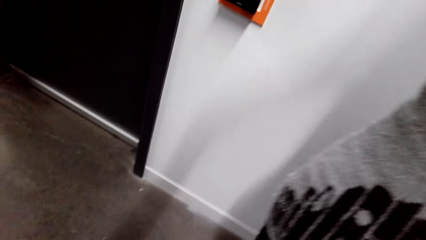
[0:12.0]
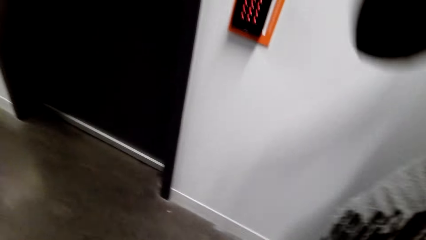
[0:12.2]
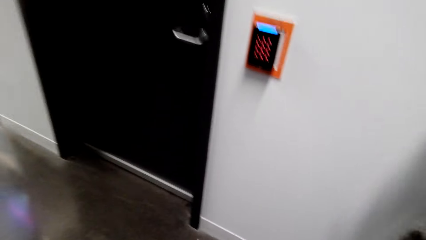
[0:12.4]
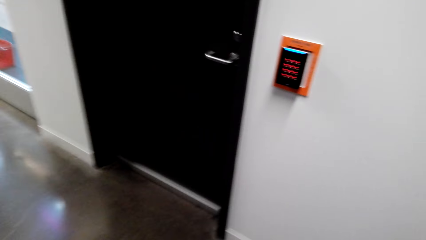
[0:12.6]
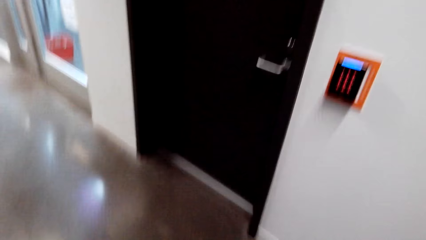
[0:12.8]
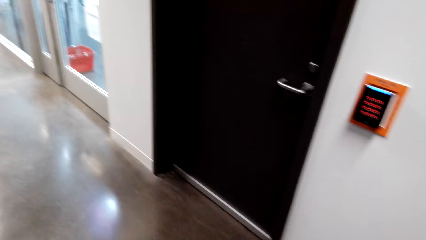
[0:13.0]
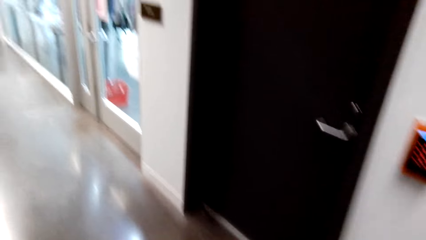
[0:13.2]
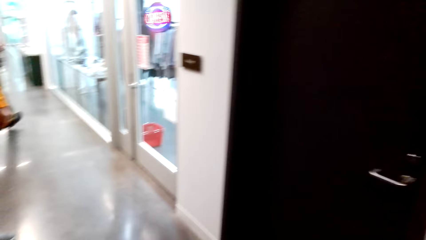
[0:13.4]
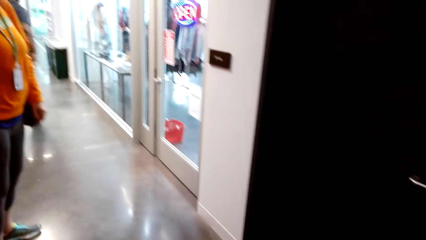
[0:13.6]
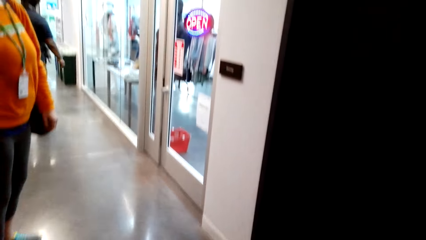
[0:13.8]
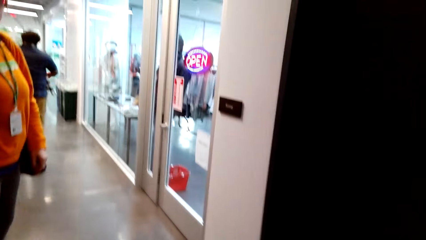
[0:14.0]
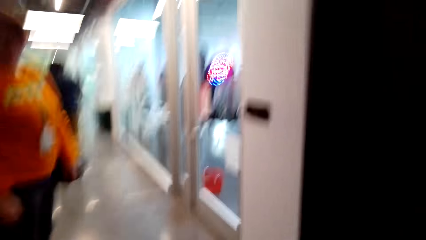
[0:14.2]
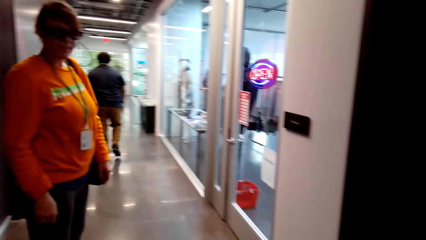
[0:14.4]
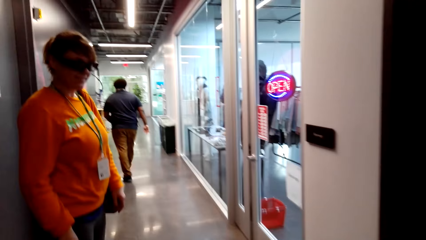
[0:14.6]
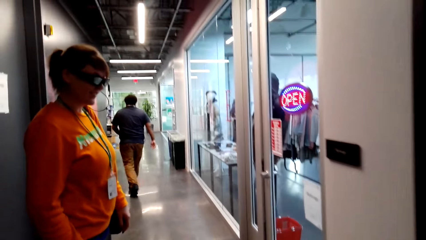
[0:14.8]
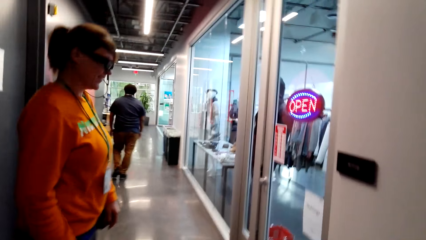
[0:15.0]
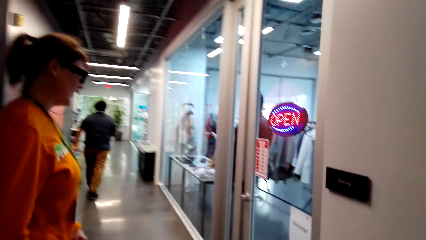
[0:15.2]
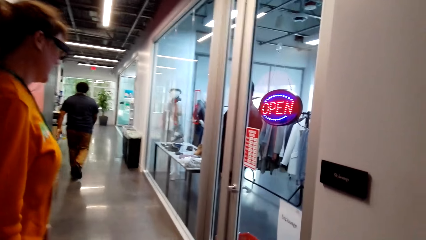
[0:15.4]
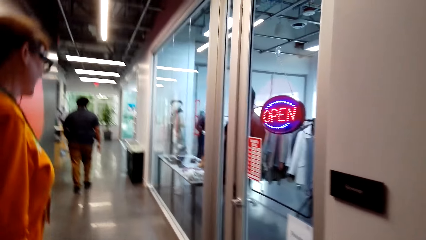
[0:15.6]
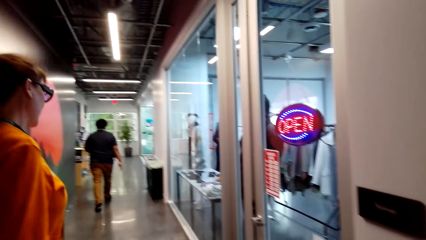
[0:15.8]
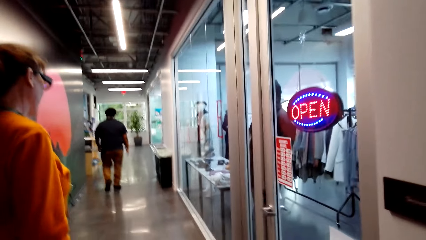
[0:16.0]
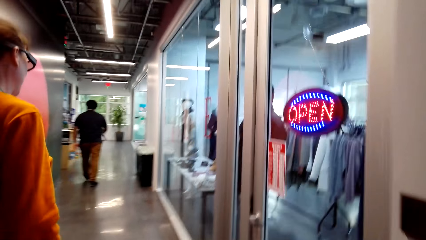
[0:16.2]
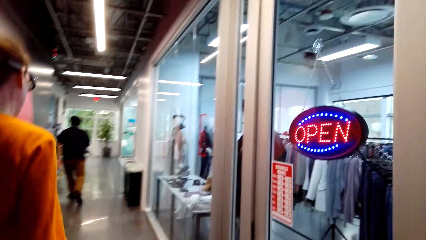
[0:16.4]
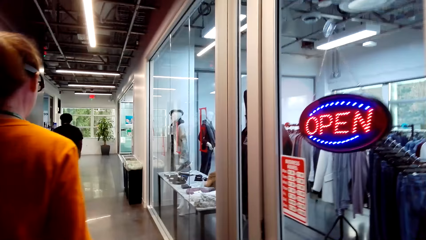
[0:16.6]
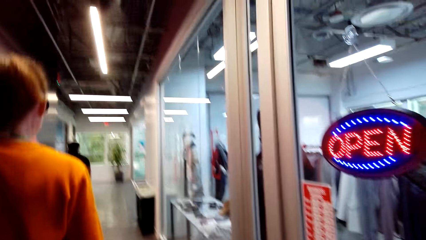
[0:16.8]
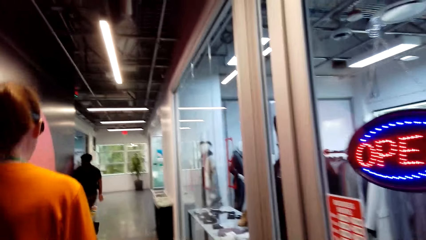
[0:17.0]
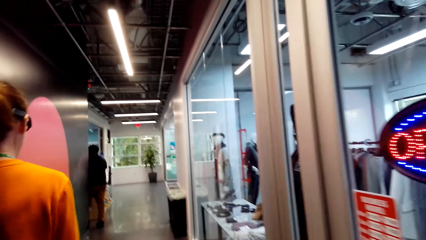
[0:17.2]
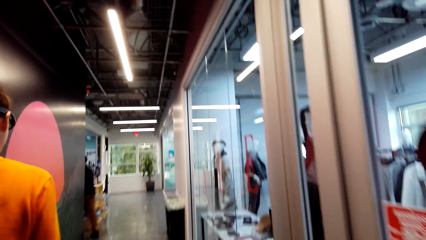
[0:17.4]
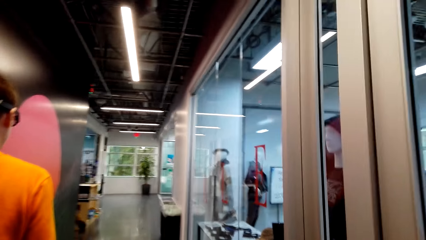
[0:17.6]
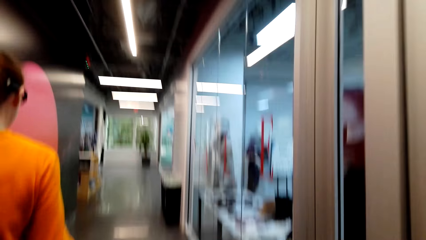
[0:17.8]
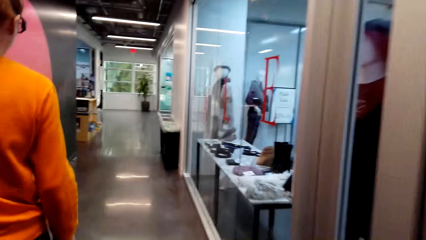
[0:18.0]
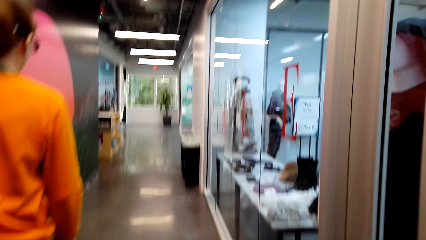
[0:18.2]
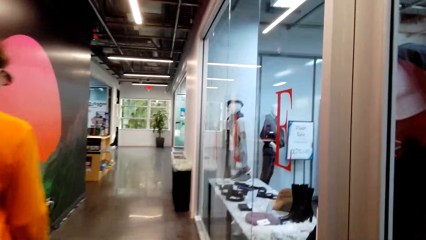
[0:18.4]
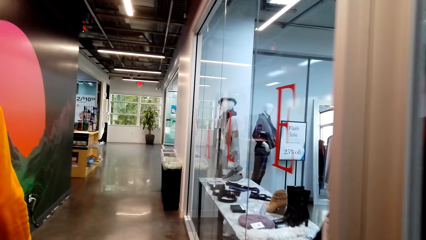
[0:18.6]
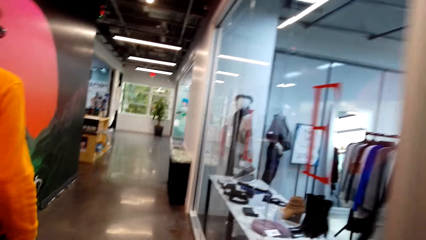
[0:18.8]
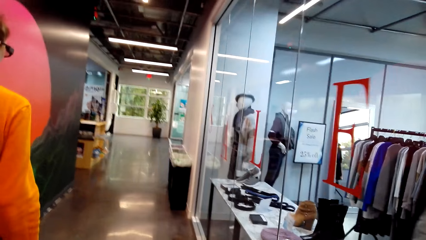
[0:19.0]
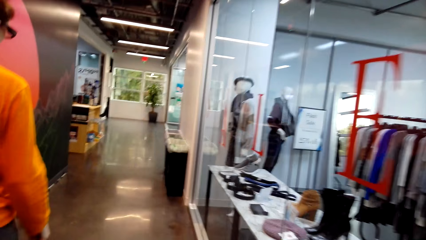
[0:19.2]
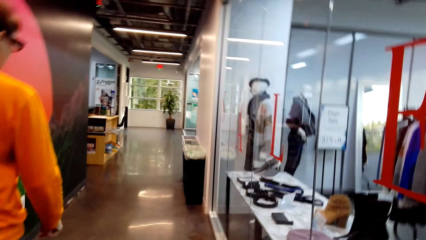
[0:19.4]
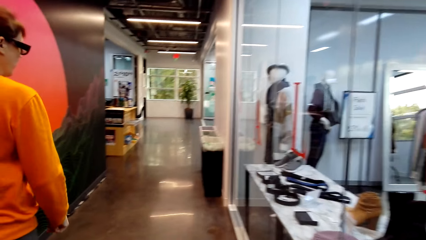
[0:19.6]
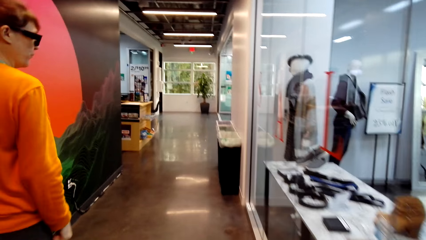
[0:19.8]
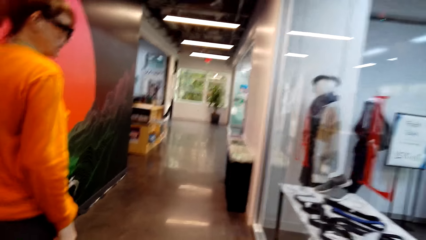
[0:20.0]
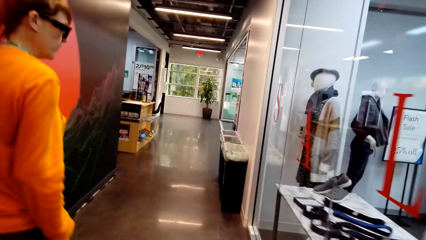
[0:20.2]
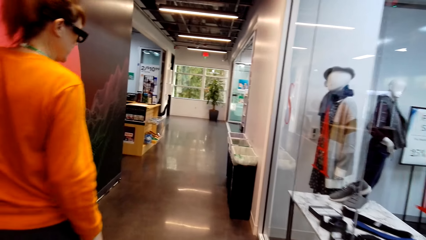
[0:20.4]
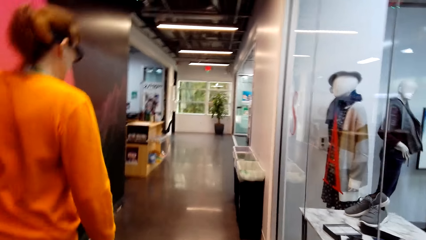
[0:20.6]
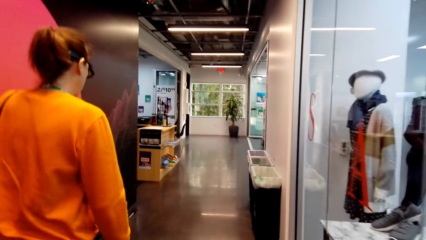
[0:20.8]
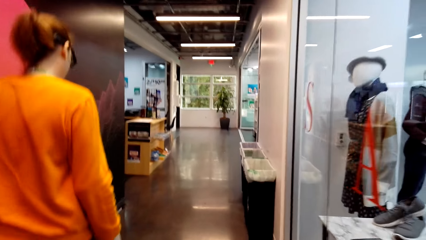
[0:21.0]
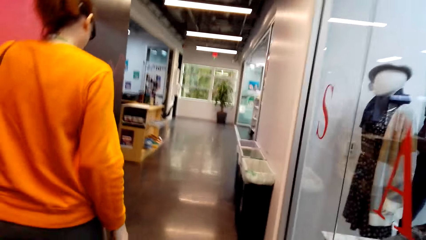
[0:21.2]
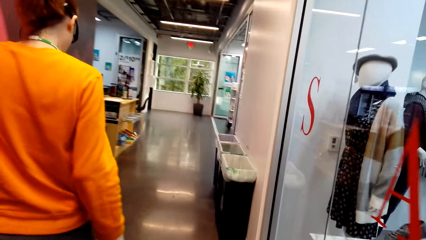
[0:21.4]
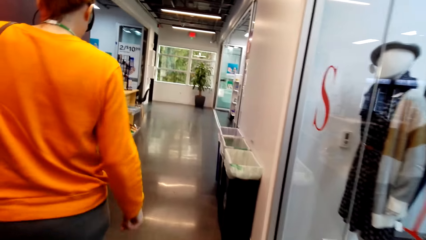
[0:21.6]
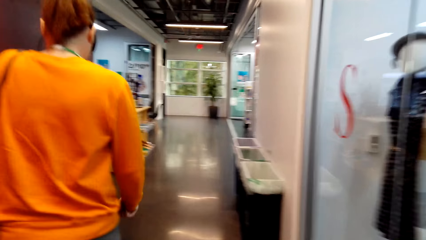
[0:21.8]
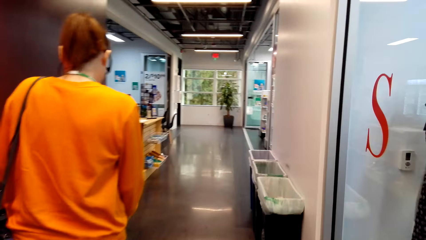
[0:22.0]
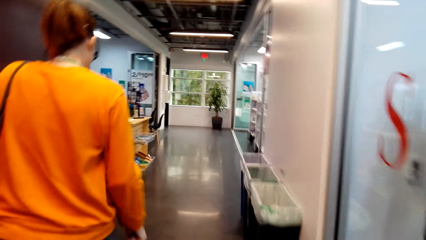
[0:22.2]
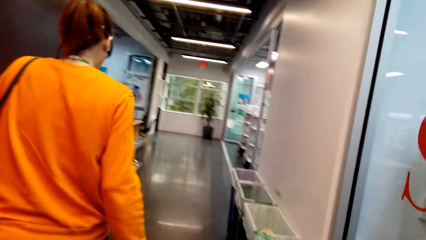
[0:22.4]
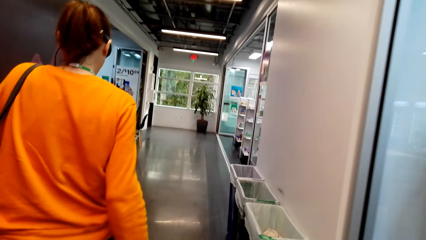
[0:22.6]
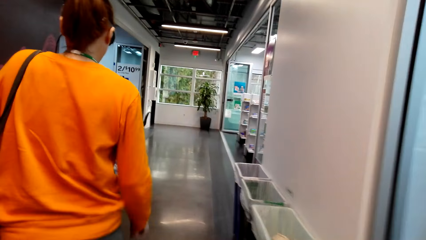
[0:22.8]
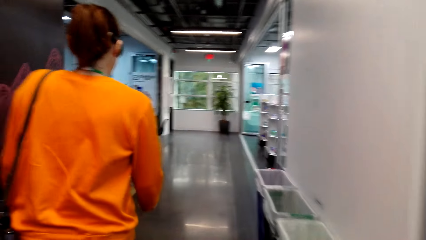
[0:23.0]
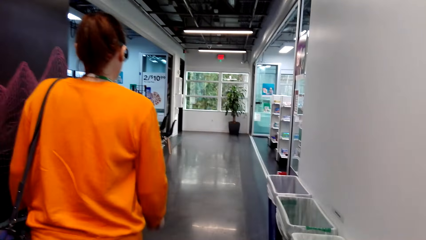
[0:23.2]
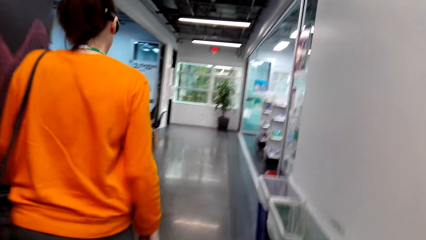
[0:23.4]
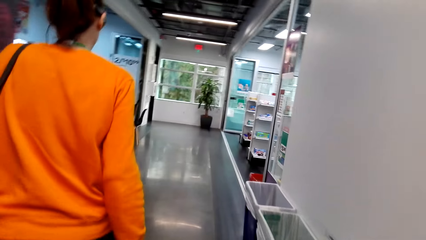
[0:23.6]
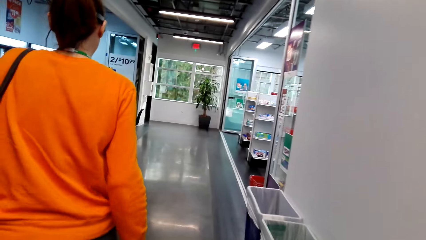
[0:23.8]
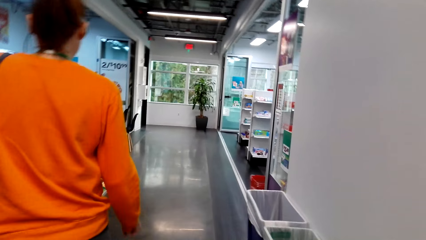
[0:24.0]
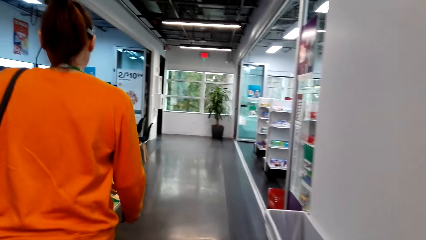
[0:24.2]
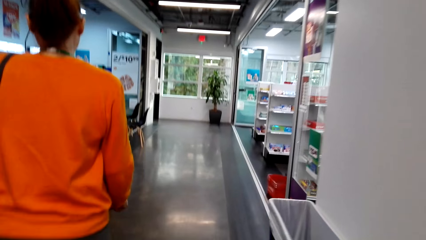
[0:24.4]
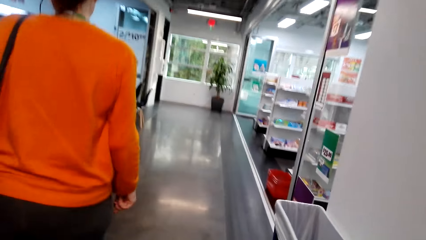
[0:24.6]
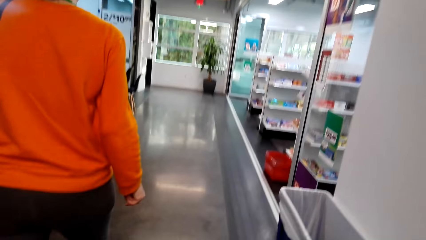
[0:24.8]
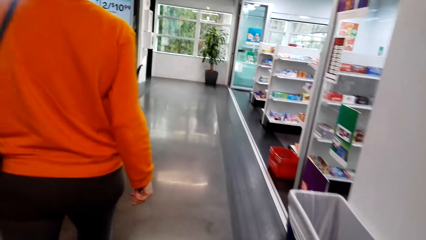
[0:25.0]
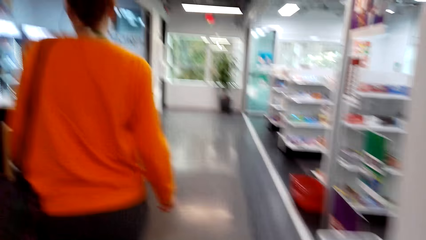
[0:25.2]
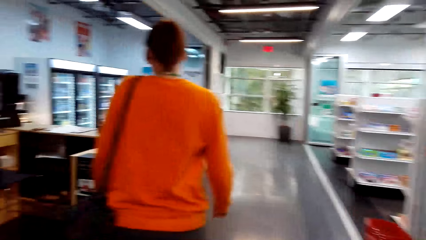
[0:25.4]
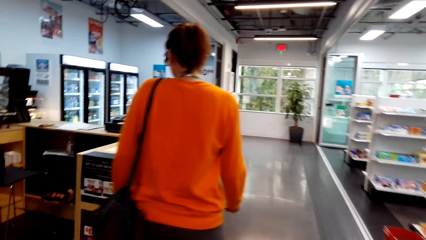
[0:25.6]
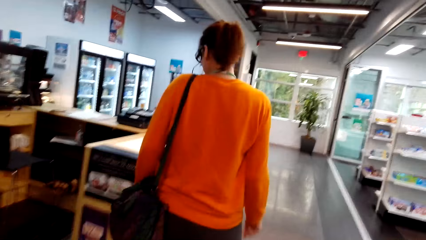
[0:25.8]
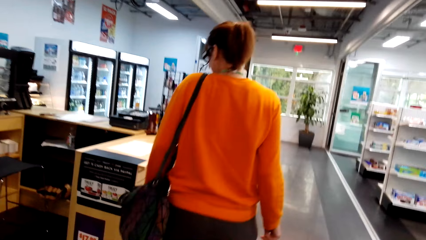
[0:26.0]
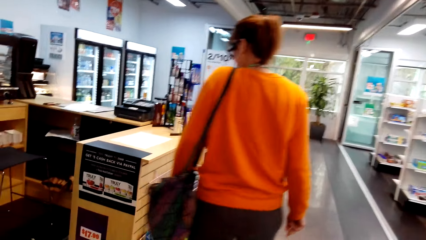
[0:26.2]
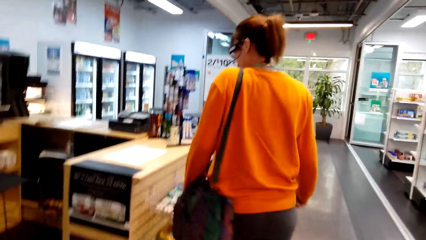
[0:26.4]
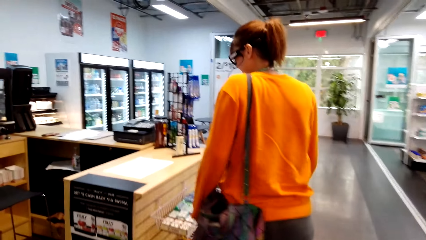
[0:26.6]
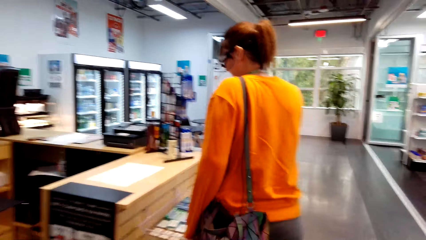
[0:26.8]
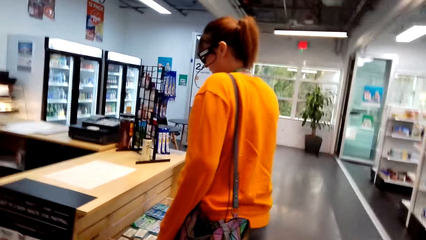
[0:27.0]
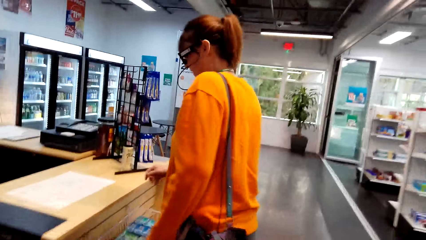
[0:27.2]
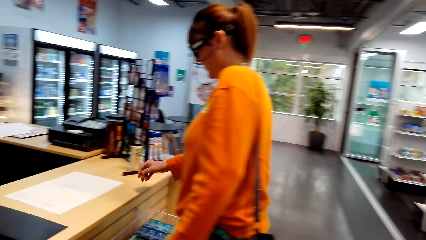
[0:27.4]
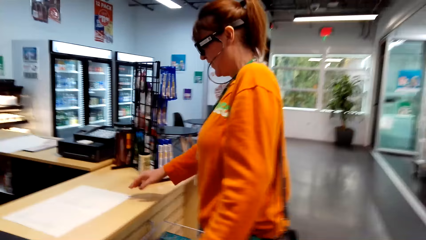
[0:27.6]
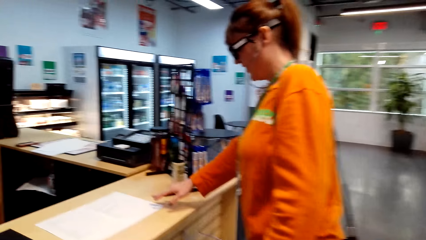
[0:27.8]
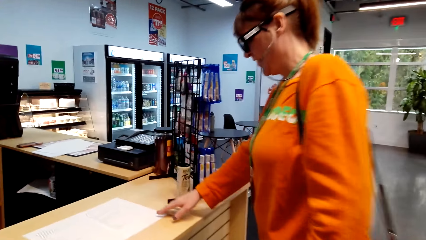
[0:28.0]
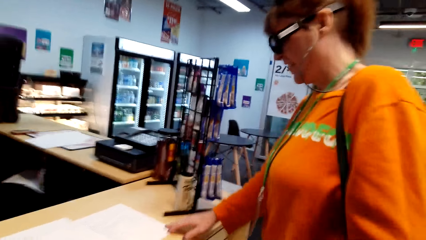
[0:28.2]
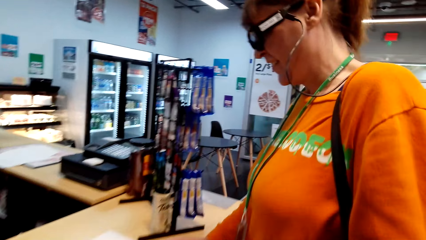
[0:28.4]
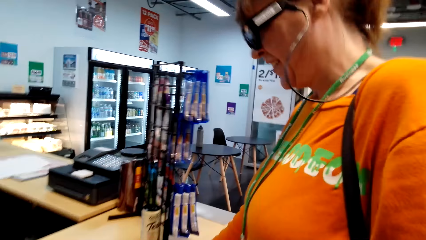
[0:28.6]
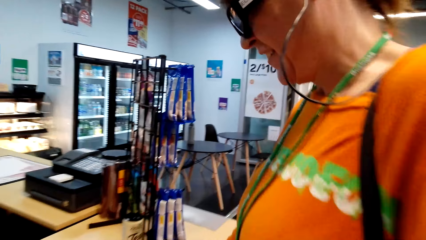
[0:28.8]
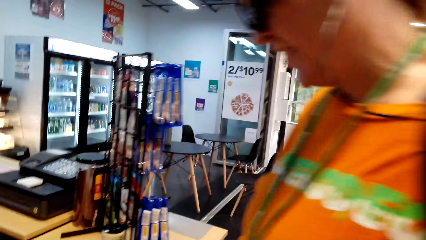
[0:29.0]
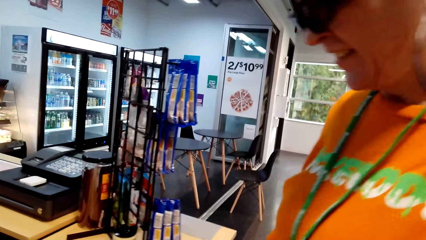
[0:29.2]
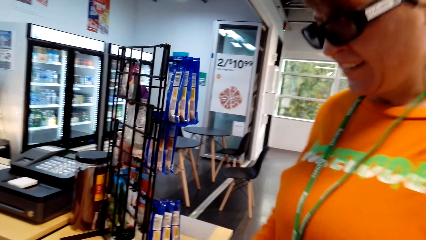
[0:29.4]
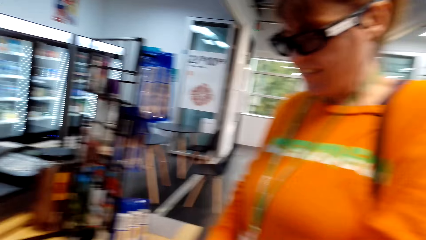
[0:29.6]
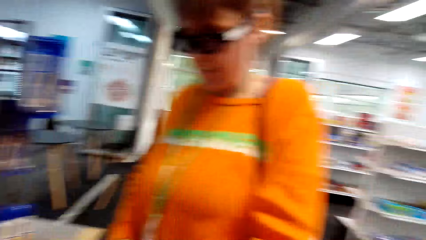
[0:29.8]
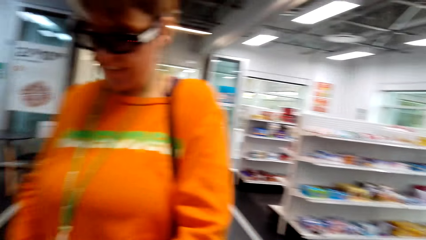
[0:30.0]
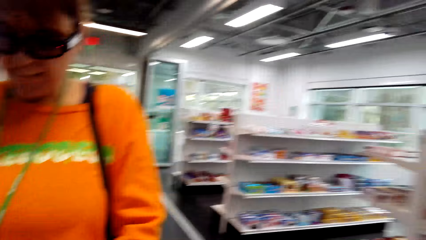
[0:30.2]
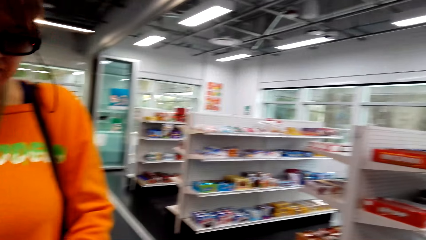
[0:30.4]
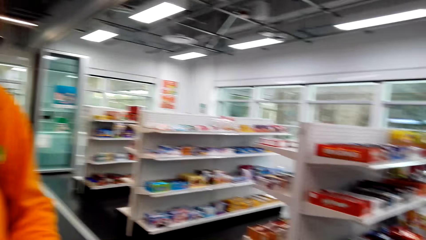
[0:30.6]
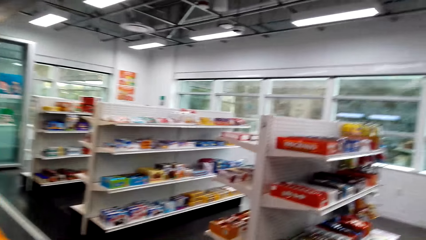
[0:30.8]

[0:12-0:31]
The camera wearer looks around. They walk in to the store. They converse with a woman. The camera wearer and the woman walk towards the supermarket. The camera wearer converses with the woman. The woman picks up a sheet of paper on the counter.
